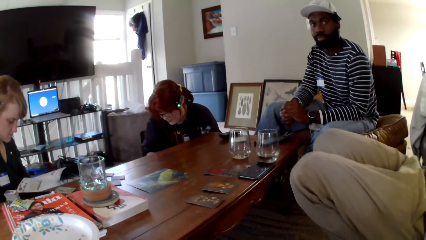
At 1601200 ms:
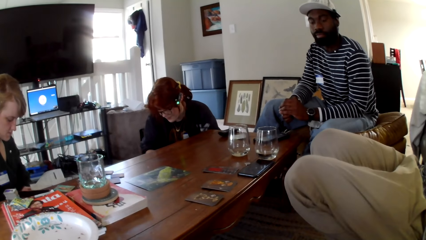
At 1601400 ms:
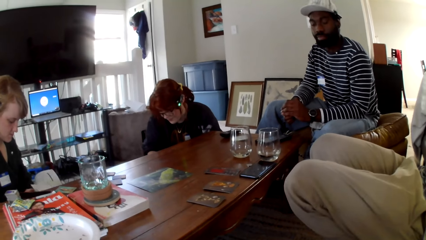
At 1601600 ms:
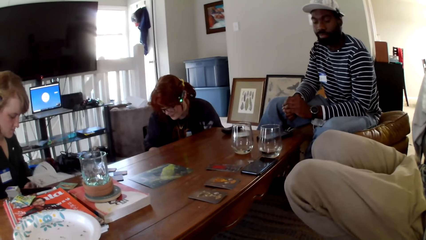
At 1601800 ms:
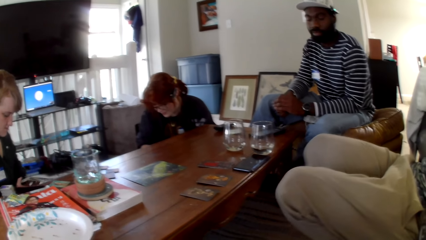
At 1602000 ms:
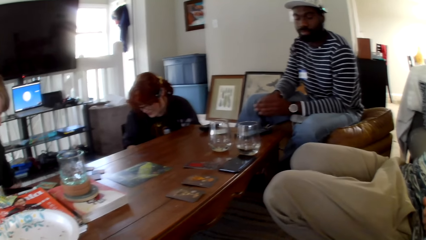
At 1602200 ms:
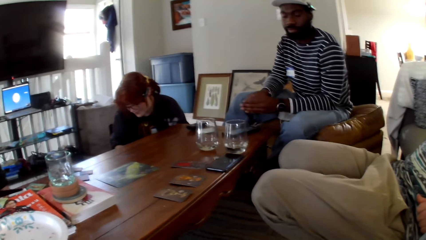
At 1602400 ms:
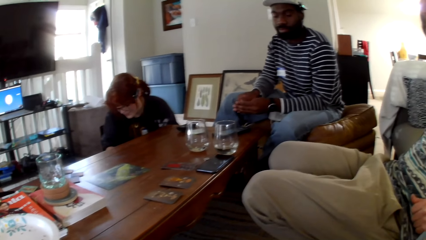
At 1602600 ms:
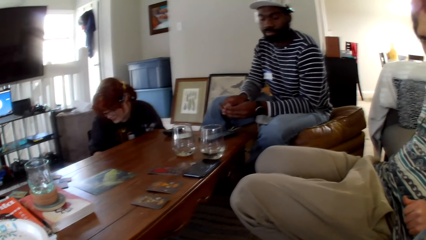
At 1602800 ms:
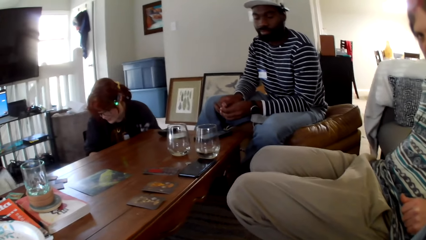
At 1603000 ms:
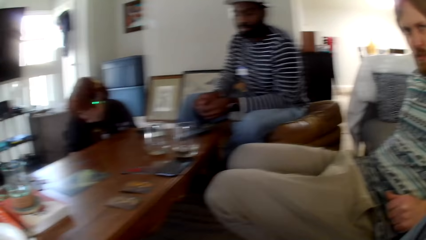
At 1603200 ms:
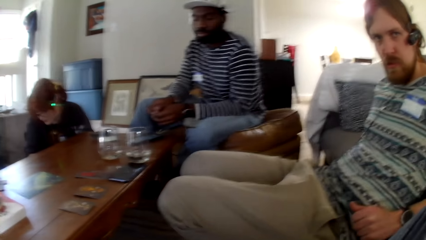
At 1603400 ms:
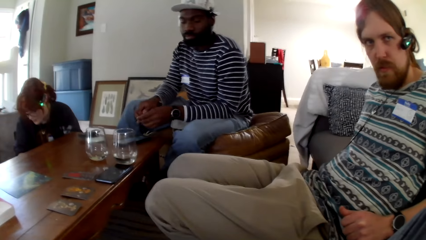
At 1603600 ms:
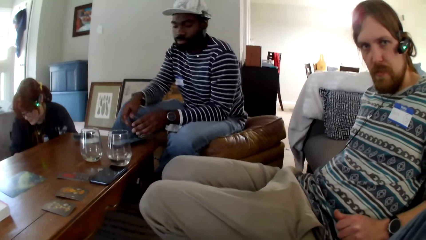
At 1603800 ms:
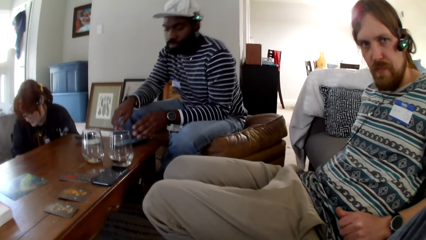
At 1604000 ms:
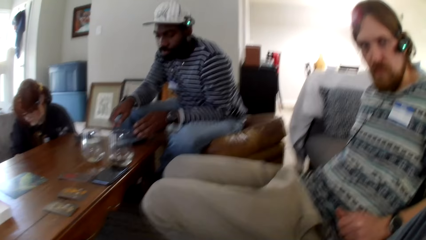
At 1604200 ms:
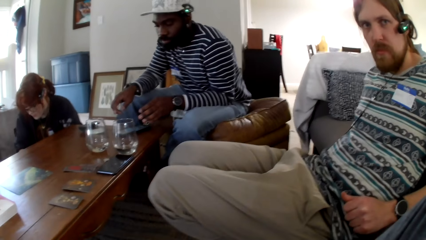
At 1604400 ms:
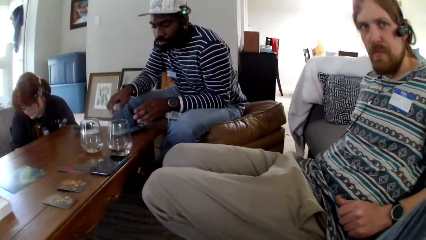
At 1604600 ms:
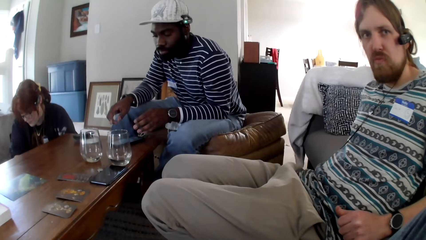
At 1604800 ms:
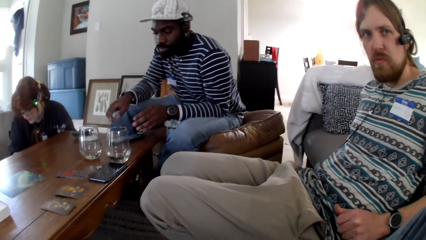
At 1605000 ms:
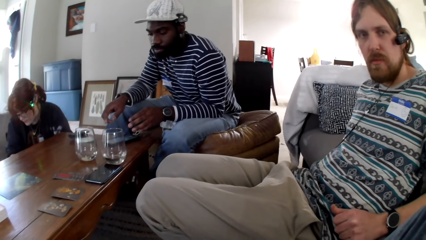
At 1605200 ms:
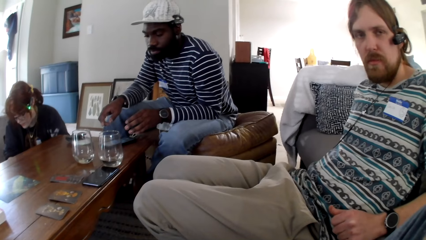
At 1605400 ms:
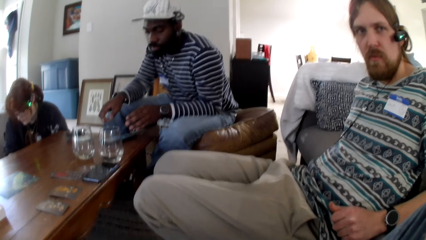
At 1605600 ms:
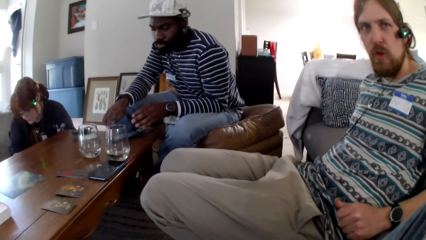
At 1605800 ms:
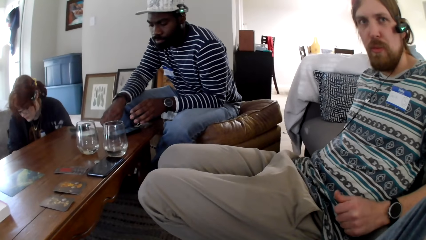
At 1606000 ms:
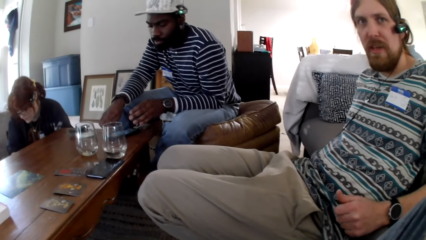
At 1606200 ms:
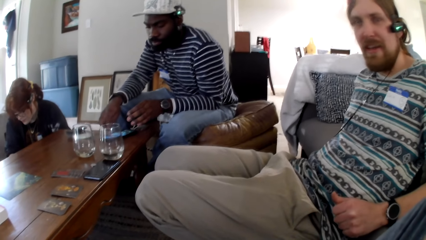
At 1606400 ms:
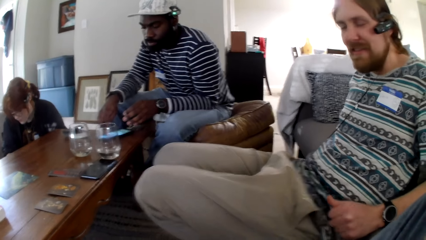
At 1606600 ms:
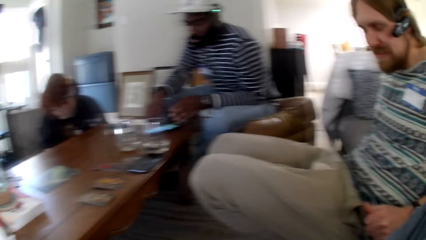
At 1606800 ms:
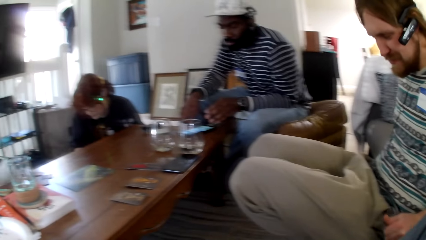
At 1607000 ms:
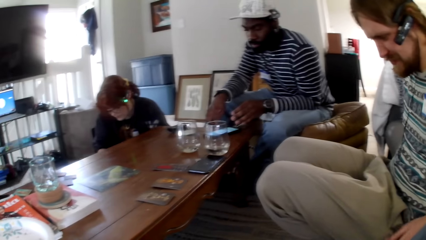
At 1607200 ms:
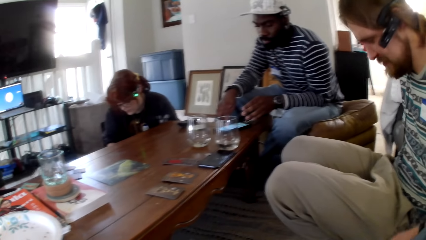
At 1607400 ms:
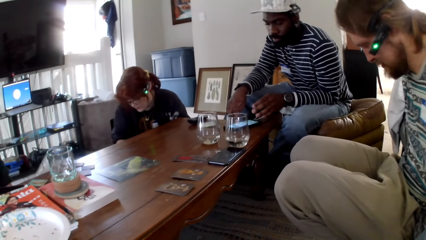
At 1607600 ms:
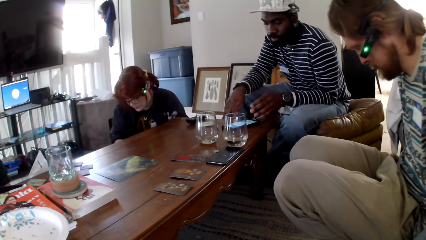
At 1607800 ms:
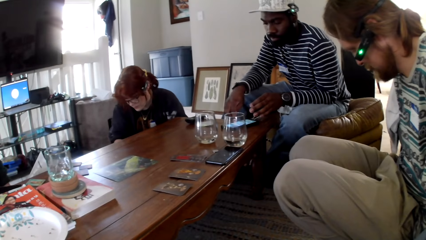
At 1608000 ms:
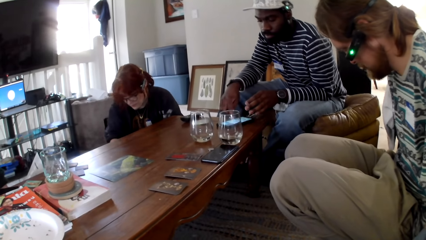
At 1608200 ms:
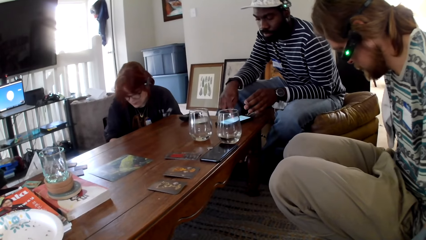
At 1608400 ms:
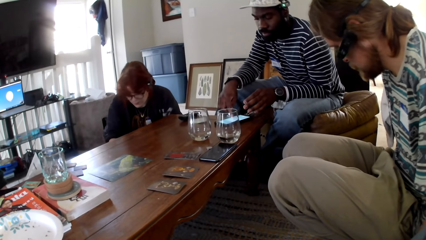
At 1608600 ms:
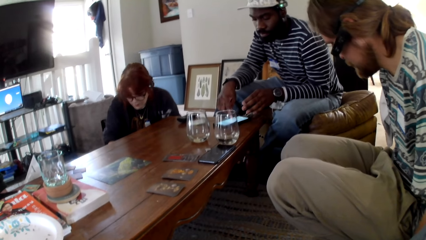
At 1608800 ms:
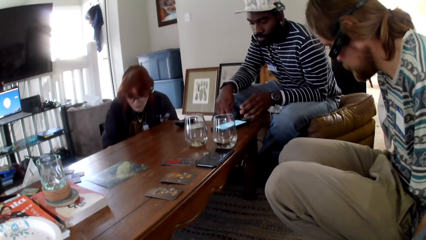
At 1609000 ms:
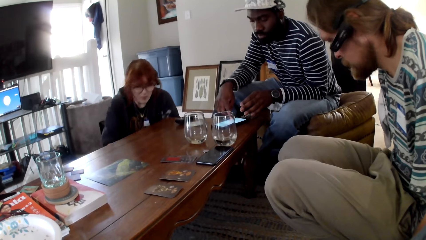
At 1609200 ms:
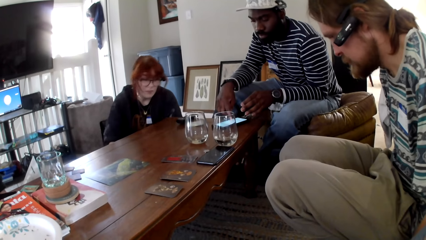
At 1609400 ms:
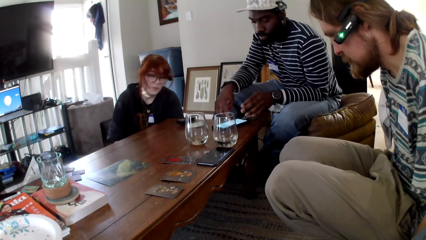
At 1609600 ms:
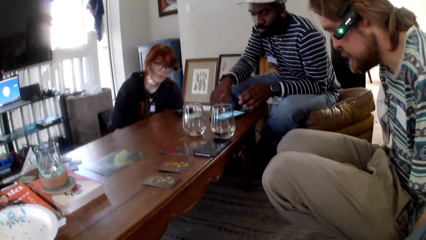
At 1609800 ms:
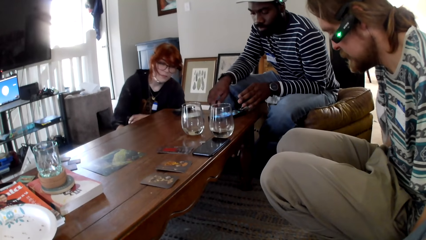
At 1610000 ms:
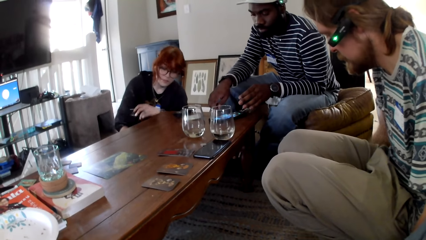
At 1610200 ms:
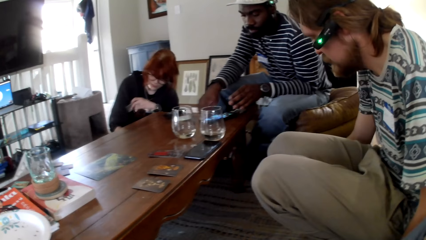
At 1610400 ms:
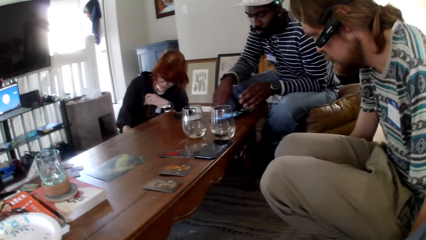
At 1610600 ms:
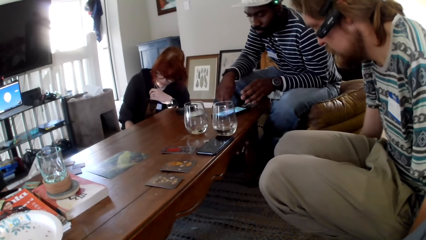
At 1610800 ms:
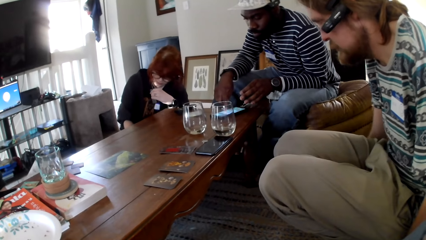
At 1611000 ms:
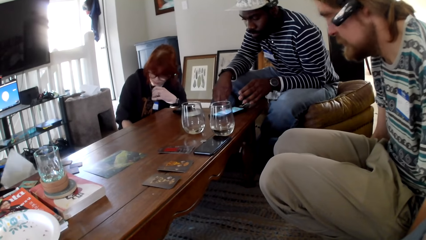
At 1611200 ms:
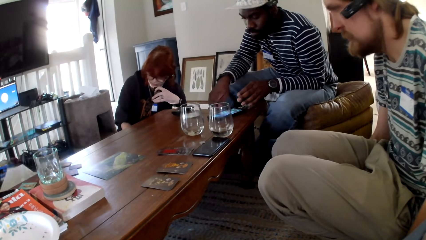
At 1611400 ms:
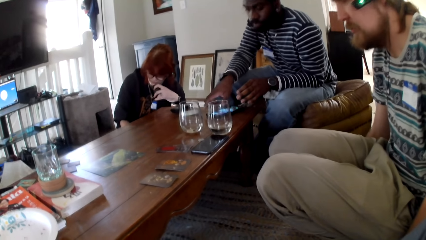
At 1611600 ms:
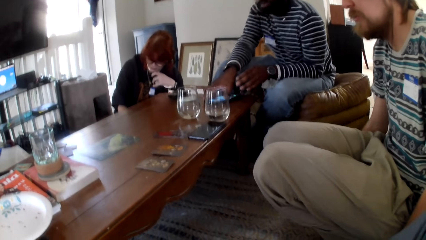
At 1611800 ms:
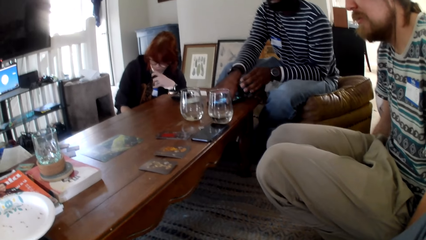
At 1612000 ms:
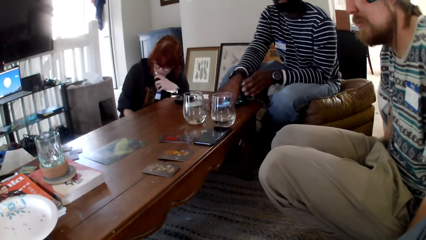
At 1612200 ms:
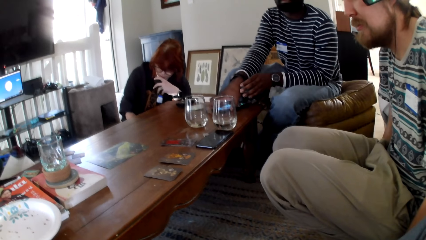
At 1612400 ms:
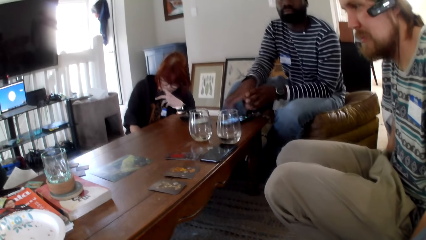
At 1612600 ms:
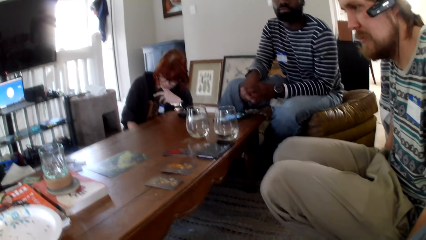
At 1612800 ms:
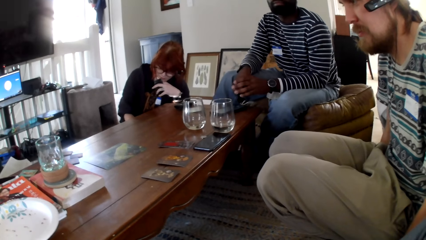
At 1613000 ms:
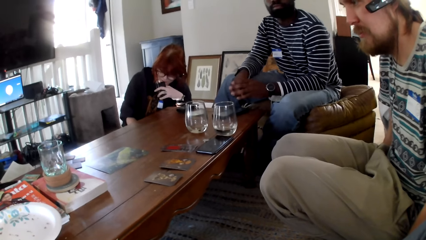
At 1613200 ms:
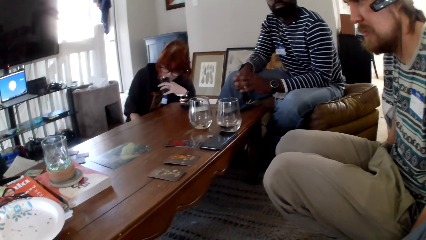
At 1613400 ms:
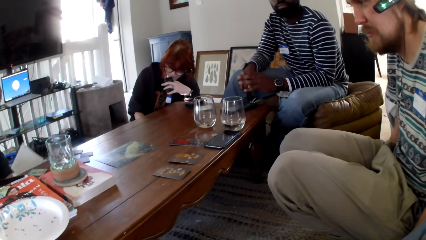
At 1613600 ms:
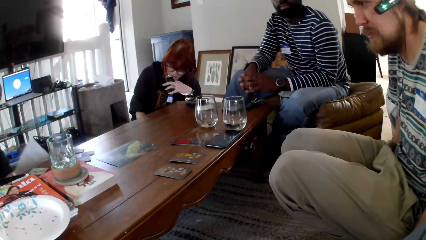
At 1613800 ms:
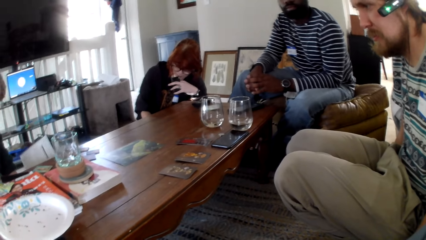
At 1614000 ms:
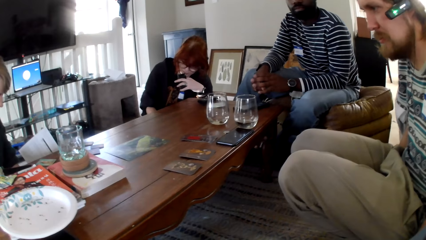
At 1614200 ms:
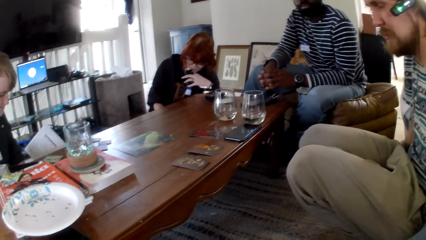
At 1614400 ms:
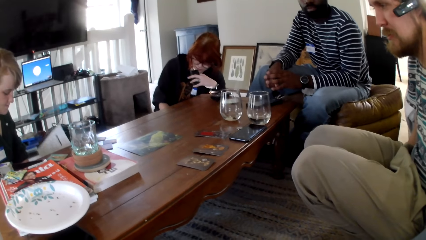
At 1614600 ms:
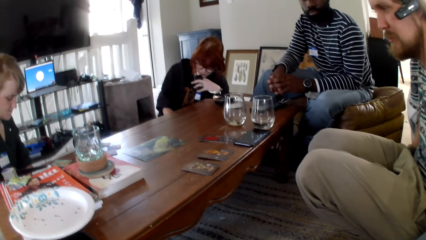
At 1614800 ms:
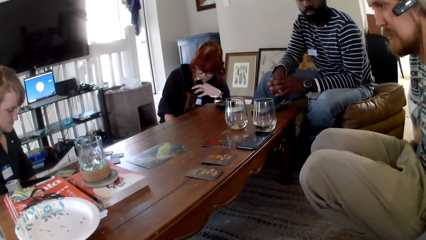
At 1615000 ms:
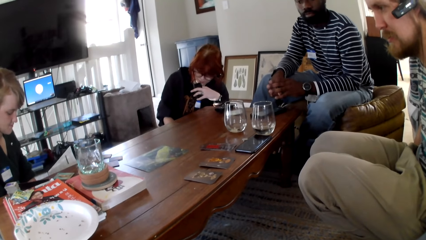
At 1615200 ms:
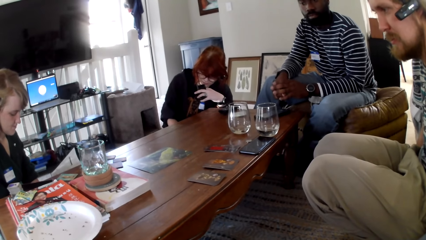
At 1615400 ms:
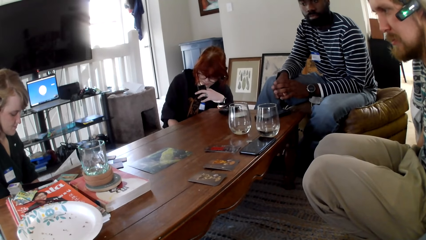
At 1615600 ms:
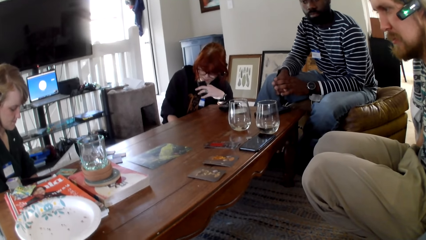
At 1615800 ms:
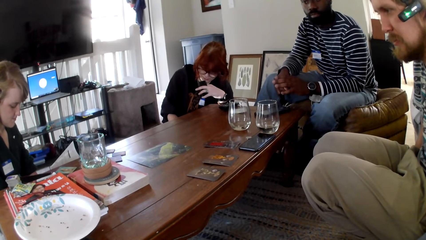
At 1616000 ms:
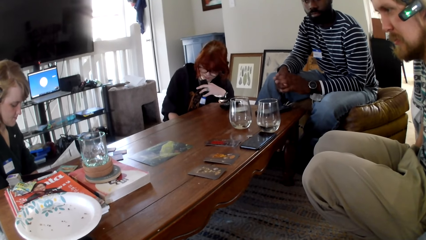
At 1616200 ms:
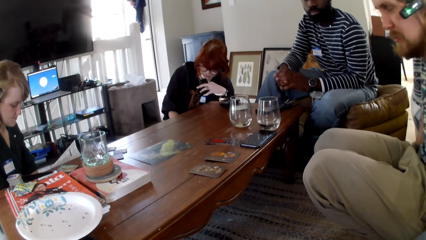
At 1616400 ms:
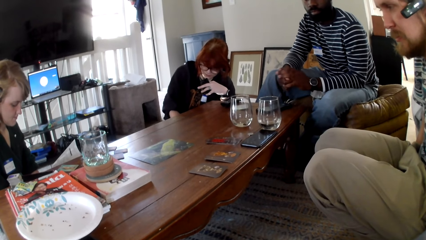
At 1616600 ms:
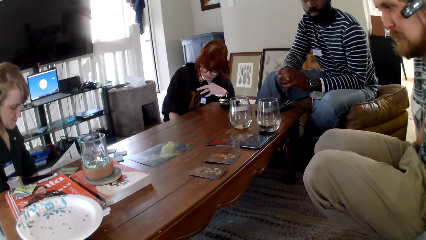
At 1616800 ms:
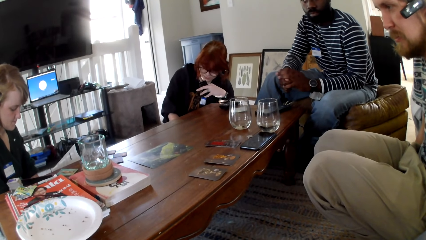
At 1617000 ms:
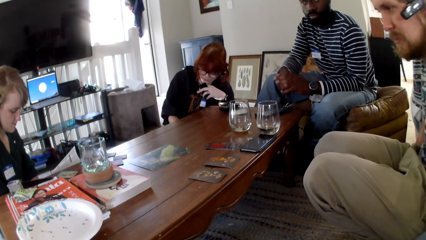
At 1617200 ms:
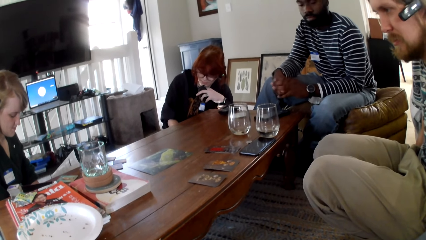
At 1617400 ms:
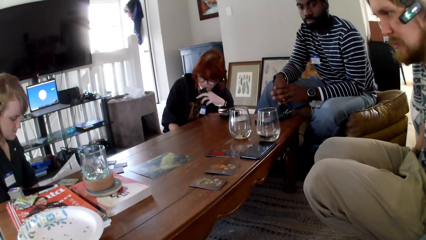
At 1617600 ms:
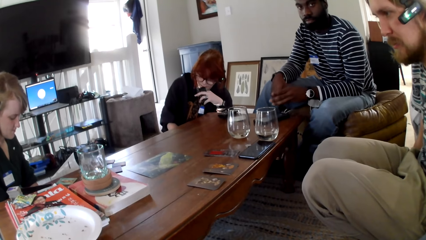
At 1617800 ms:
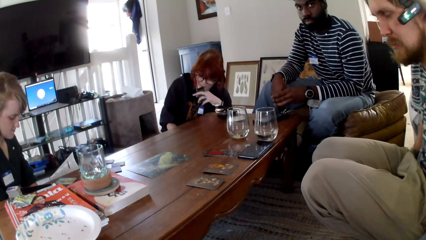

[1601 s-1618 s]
A man operates his phone. A woman smokes a vape. The man pulls his hand off the phone. The woman reads the pamphlets.
